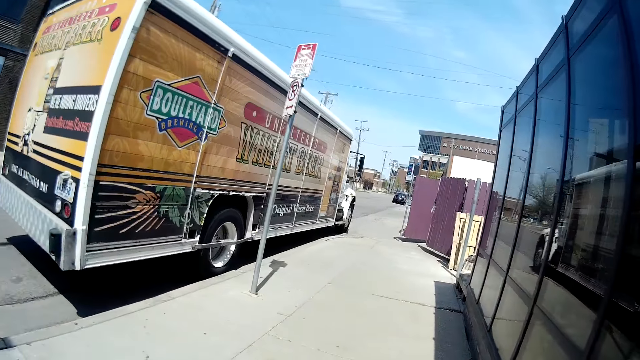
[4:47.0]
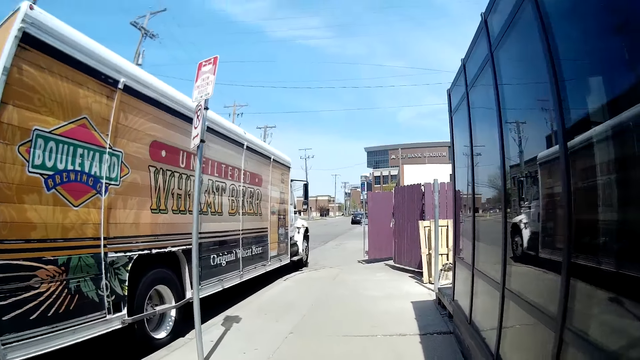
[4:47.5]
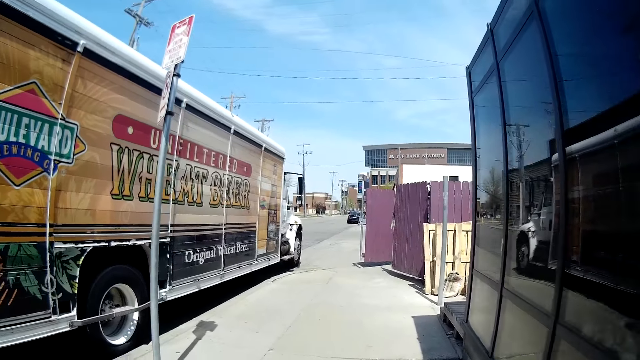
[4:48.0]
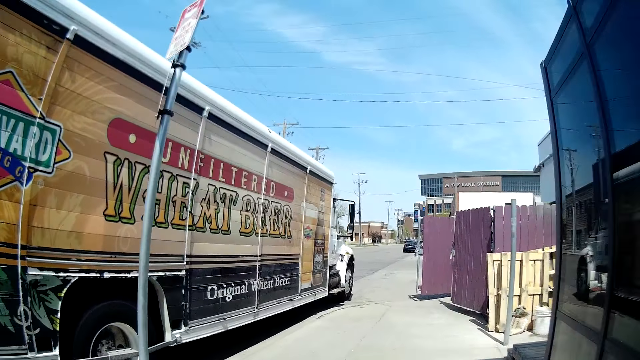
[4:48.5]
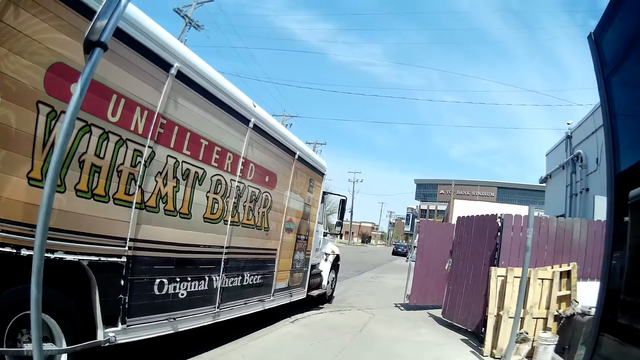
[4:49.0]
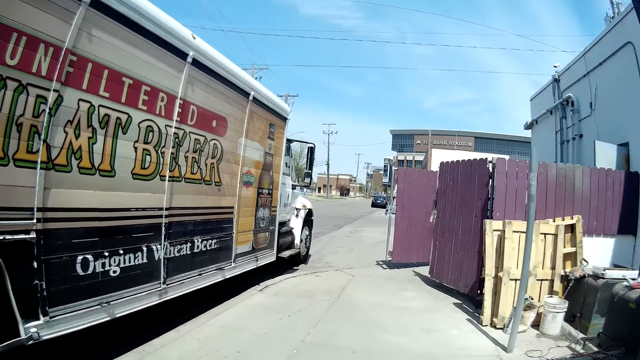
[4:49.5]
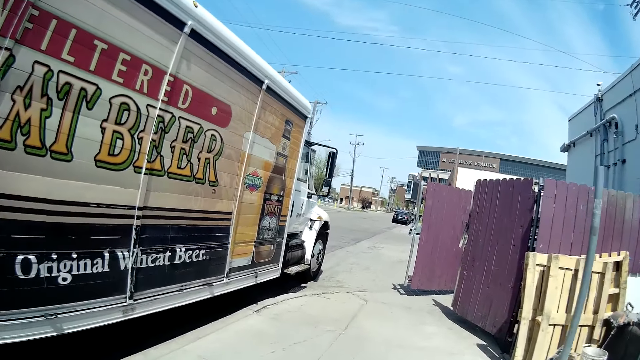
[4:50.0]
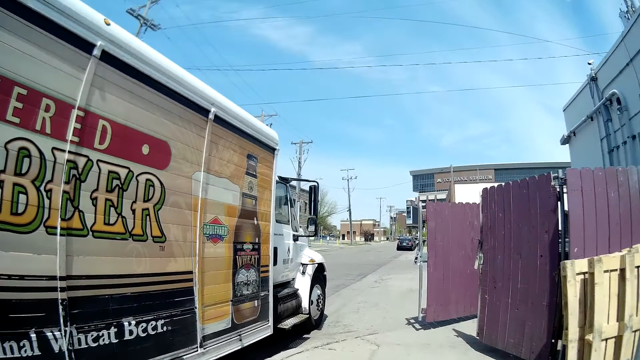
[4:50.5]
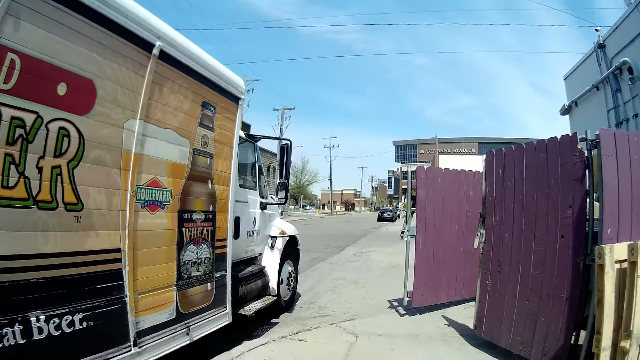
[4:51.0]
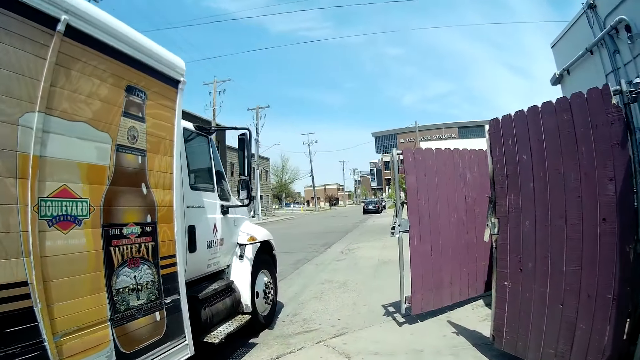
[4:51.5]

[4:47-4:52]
The camera wearer raises a hand.

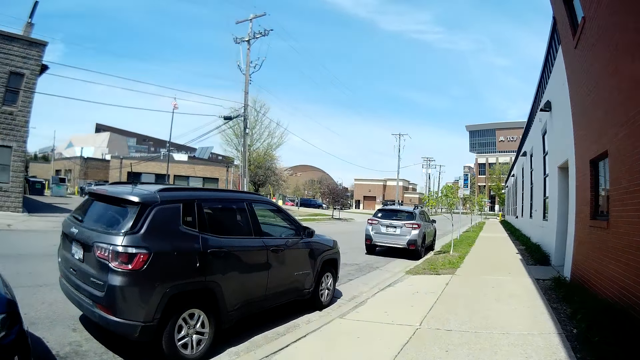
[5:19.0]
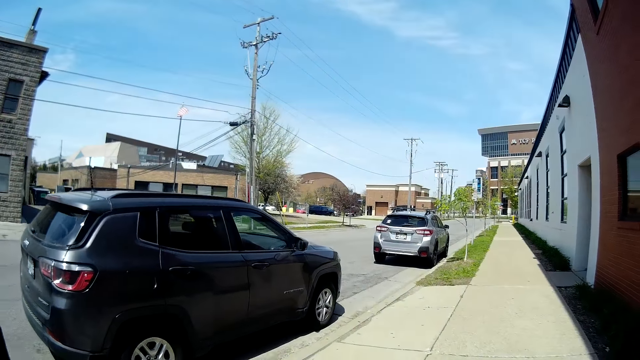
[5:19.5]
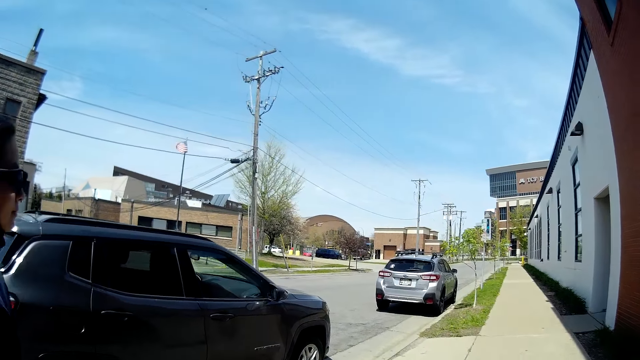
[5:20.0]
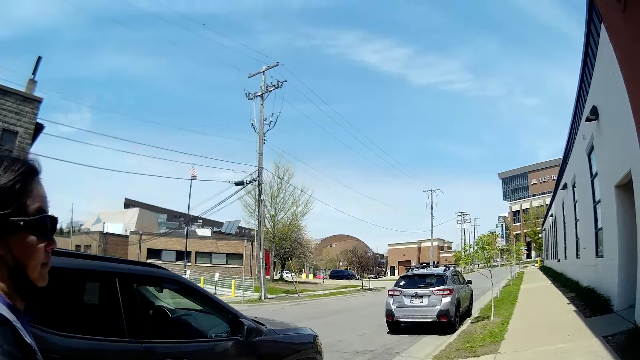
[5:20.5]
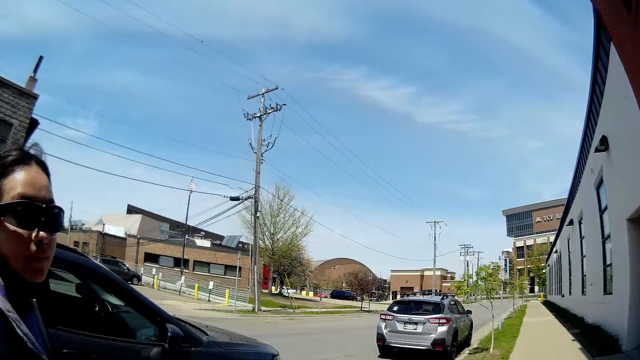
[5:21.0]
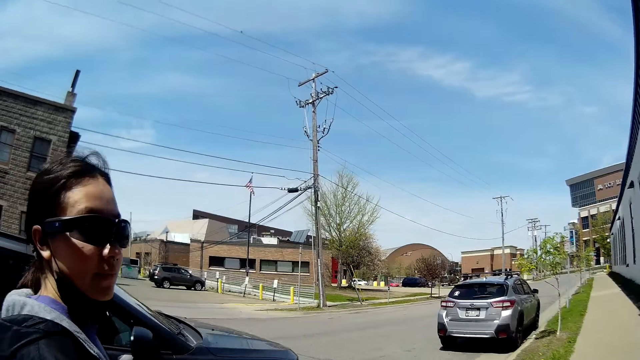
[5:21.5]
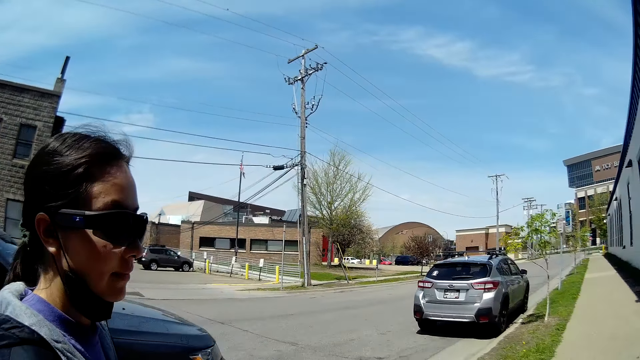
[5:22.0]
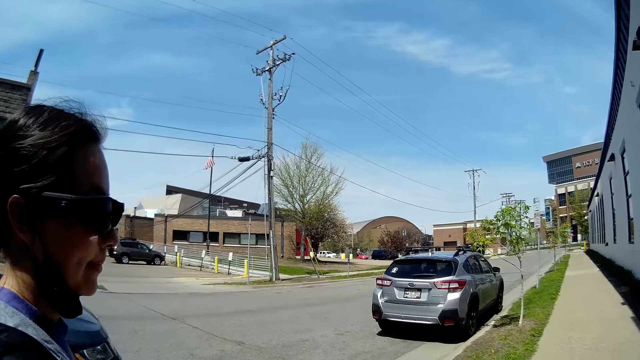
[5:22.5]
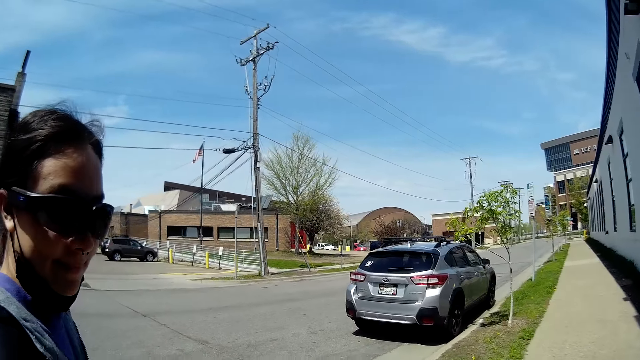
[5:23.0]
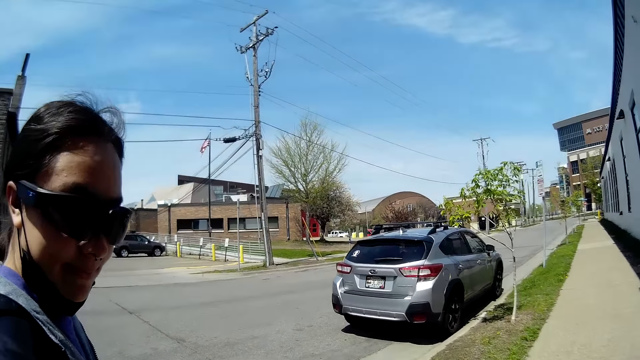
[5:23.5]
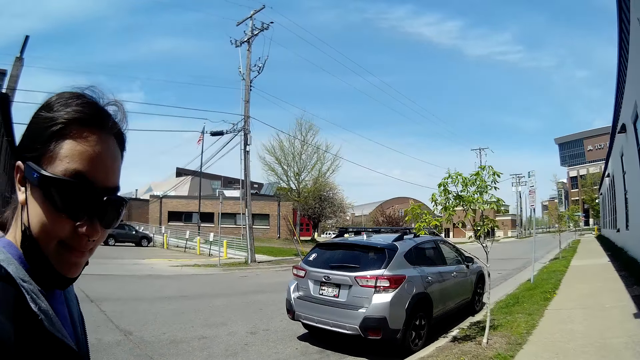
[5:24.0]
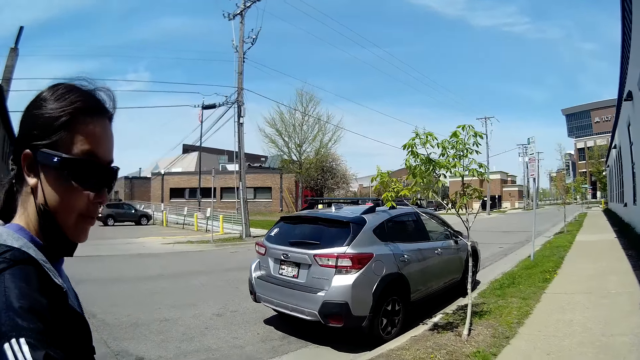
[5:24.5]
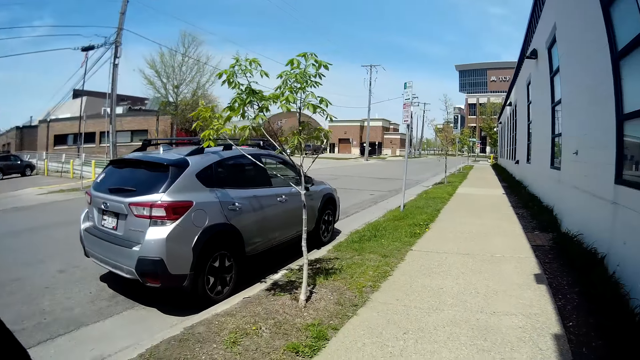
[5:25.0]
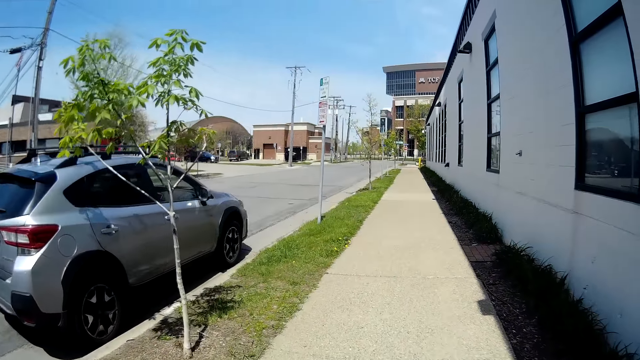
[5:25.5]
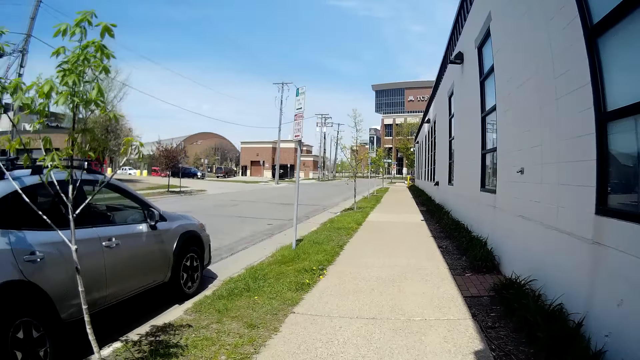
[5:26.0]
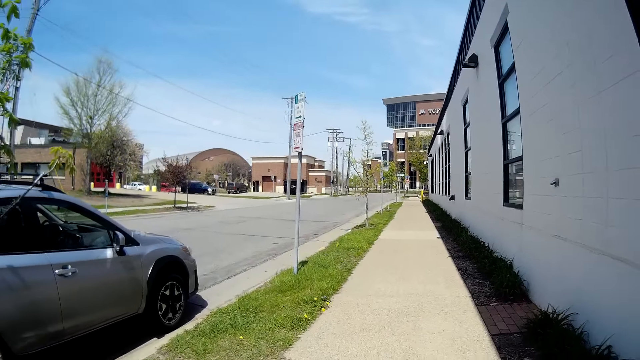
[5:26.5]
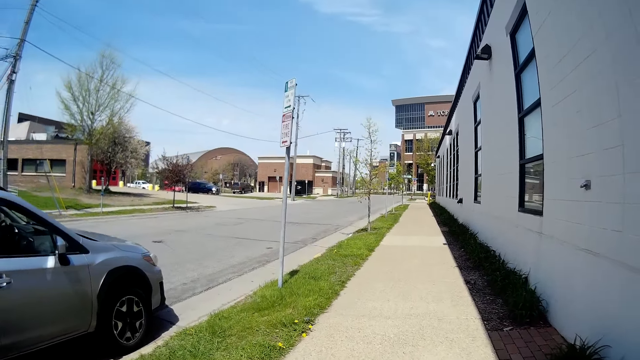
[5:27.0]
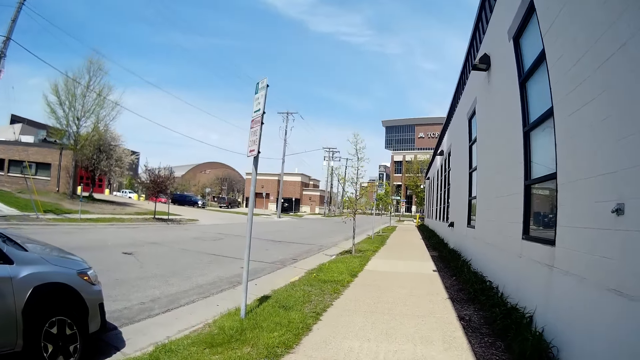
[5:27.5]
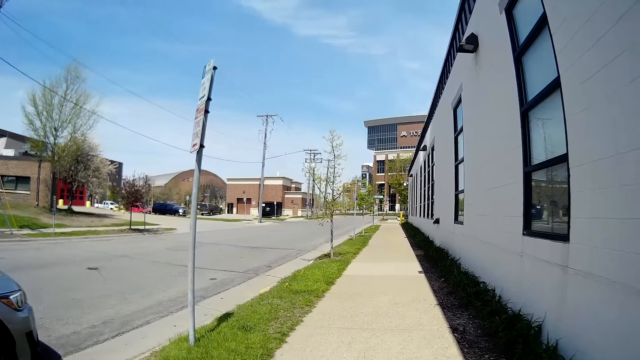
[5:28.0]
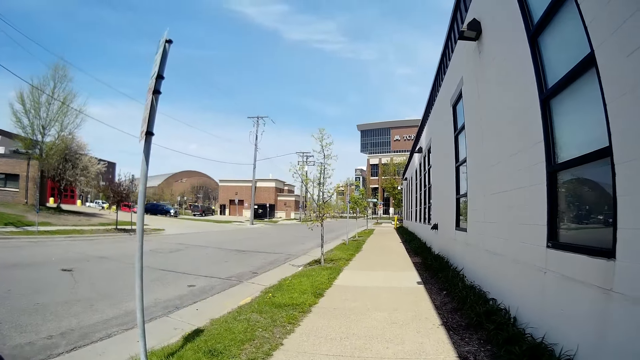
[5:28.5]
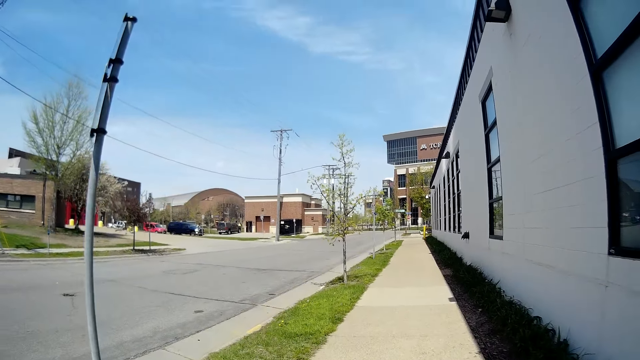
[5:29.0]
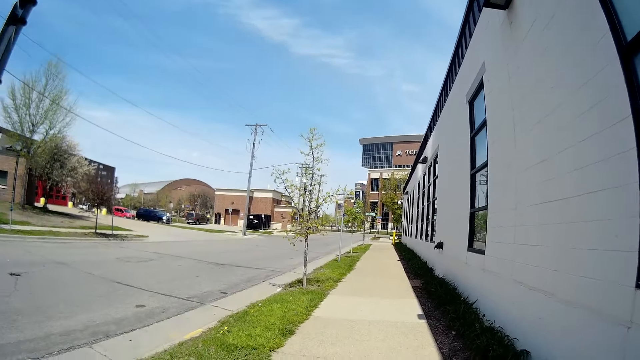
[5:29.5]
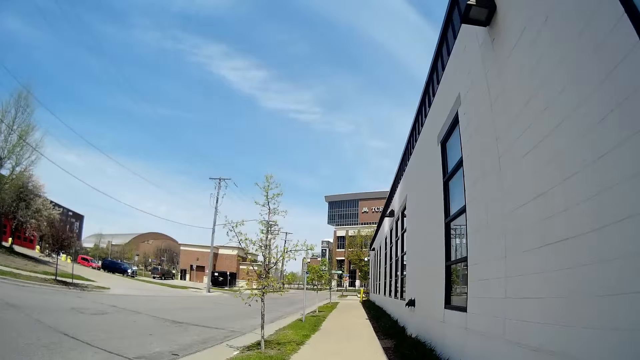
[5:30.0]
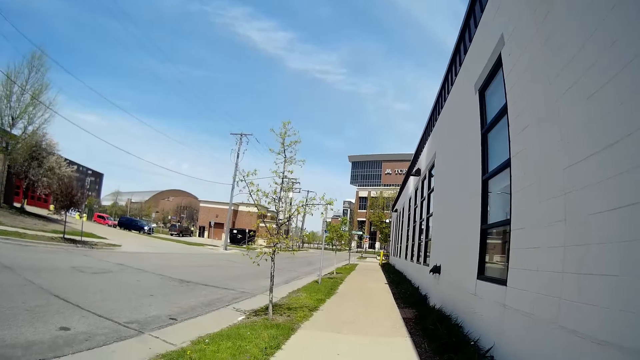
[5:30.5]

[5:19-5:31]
The camera wearer talks to the woman. They talk to the woman again.

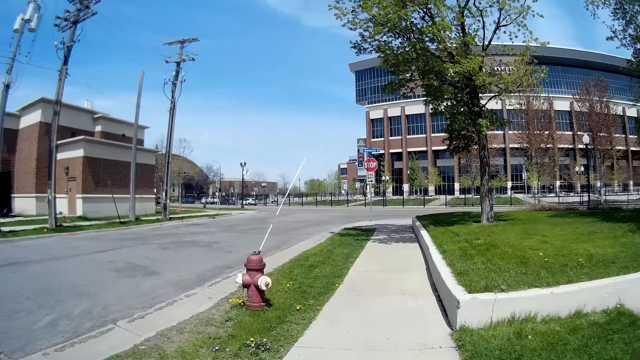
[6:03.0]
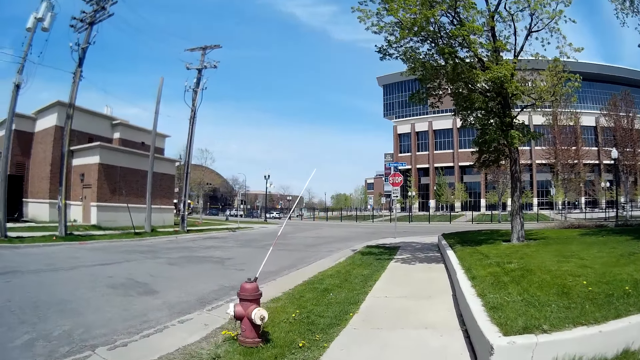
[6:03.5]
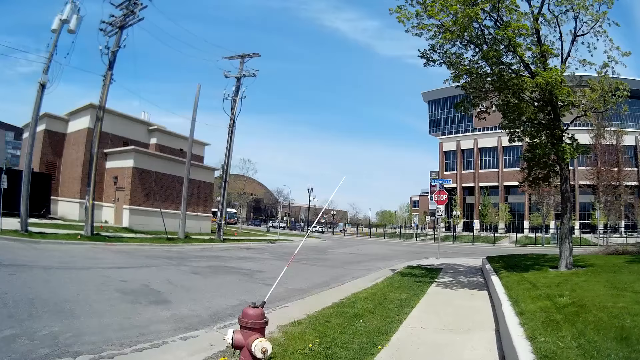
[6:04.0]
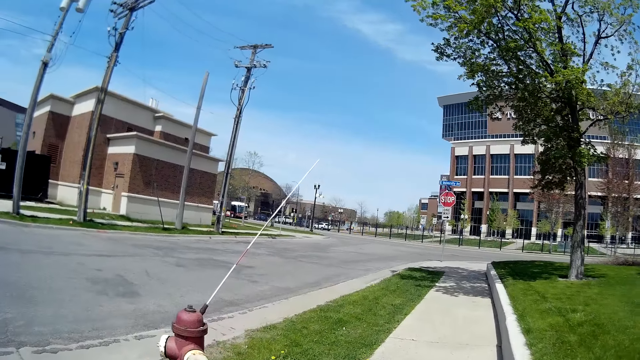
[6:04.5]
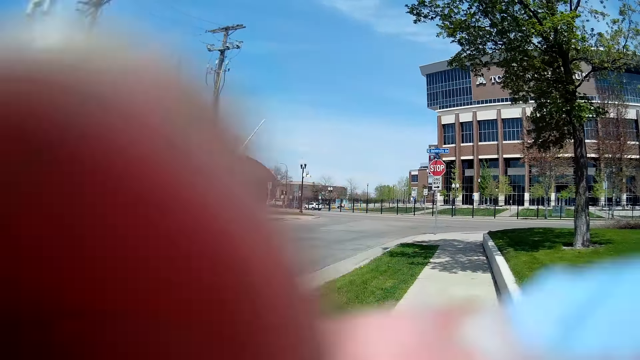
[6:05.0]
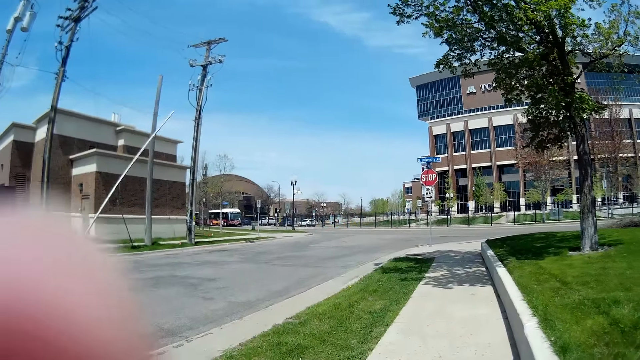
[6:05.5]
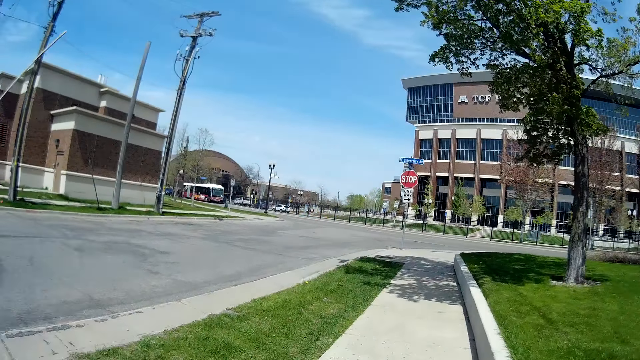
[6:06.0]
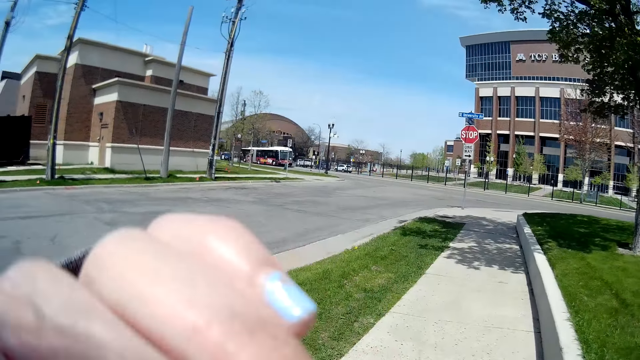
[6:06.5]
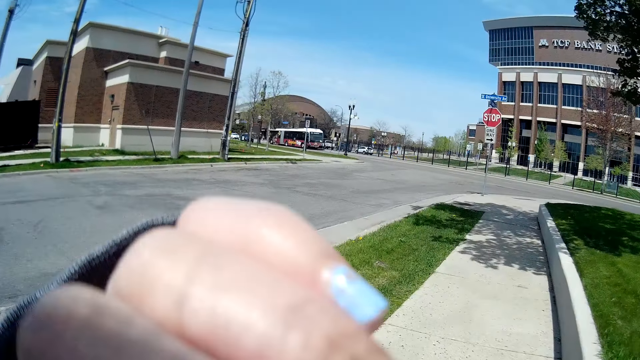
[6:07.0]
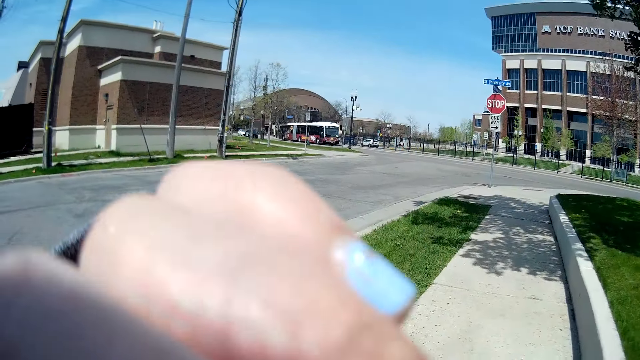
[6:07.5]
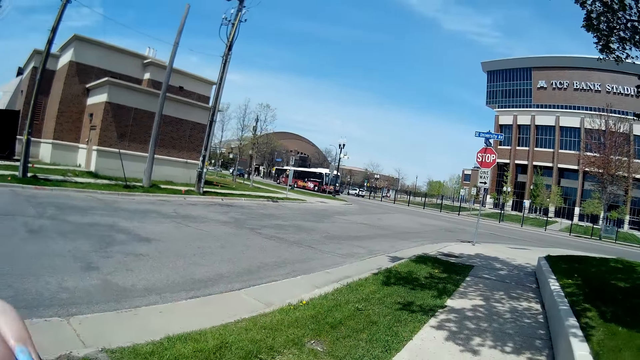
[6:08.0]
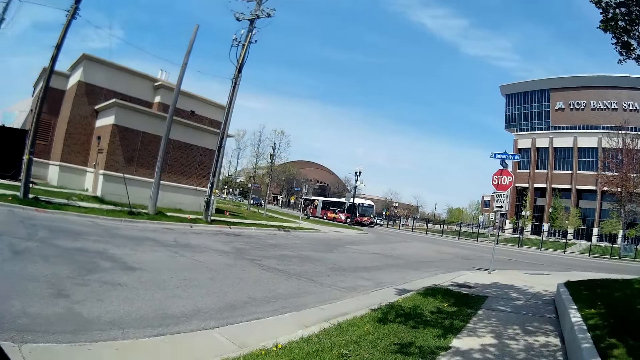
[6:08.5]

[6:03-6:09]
The camera wearer raises her hand to her face.
